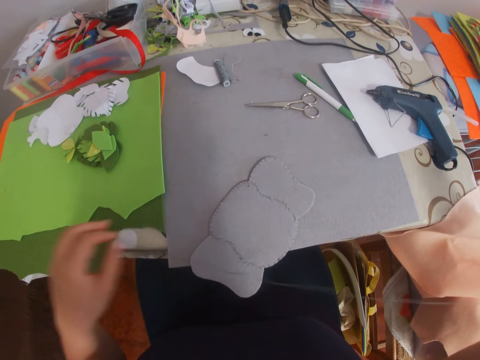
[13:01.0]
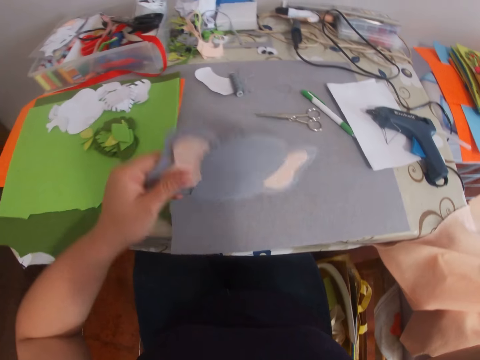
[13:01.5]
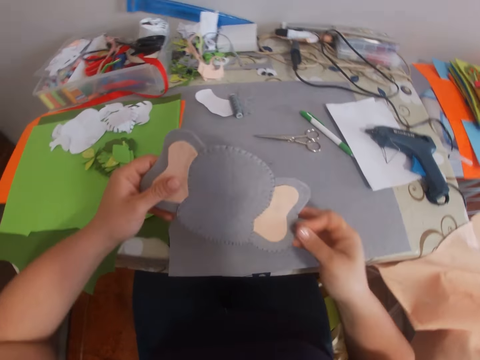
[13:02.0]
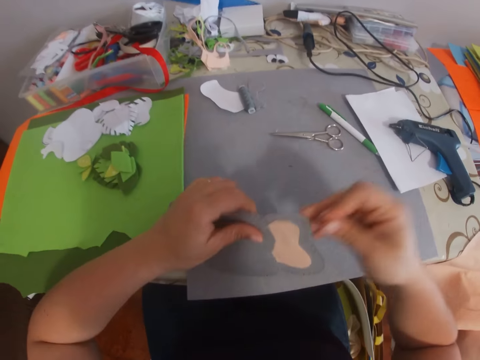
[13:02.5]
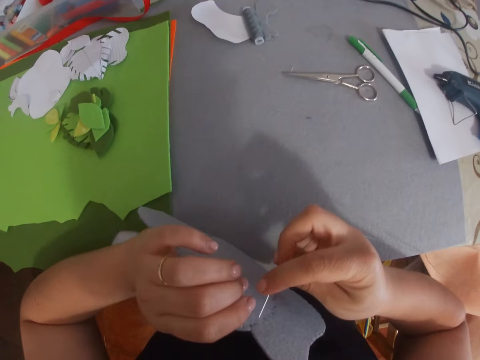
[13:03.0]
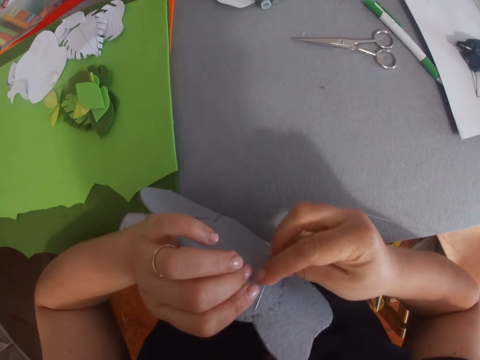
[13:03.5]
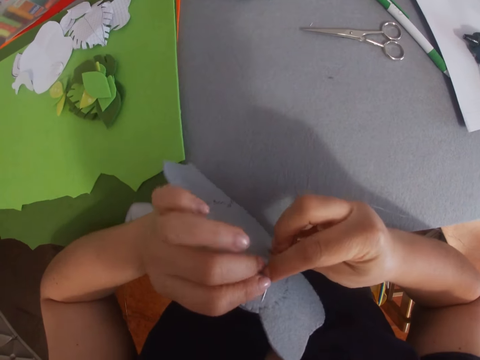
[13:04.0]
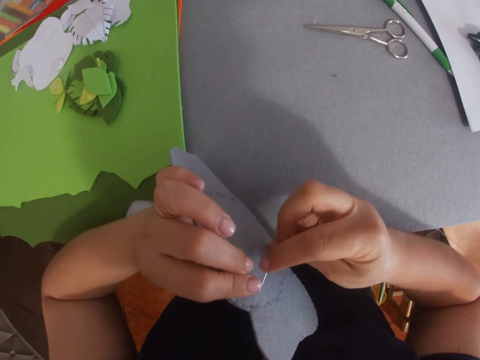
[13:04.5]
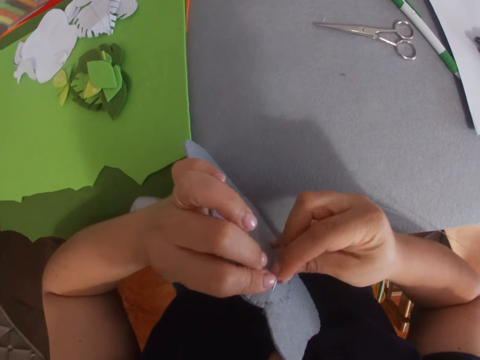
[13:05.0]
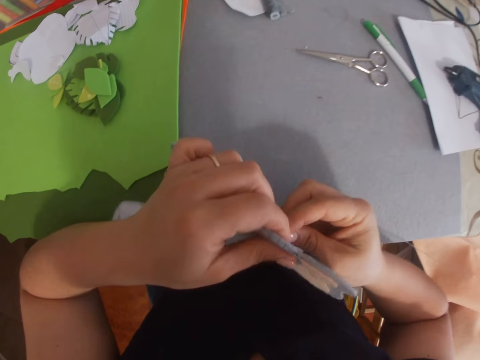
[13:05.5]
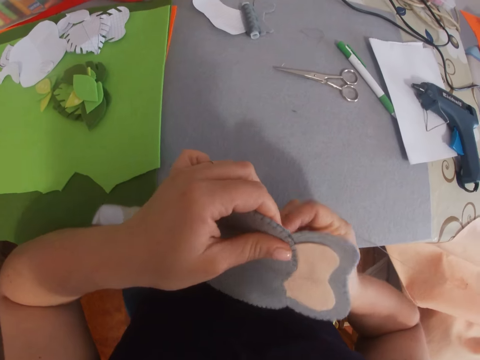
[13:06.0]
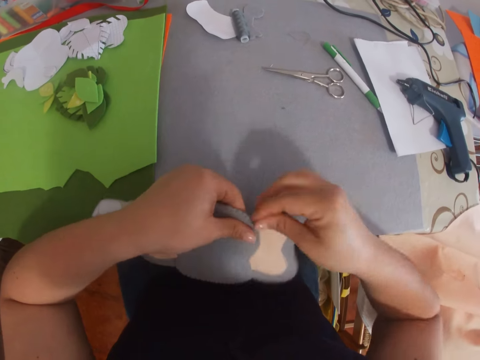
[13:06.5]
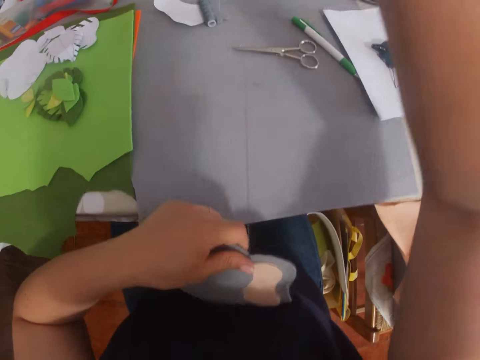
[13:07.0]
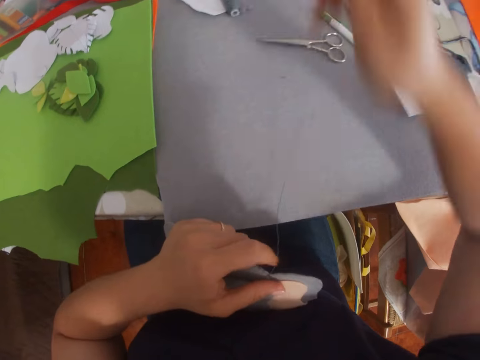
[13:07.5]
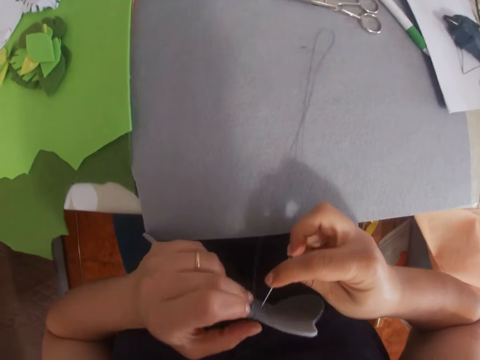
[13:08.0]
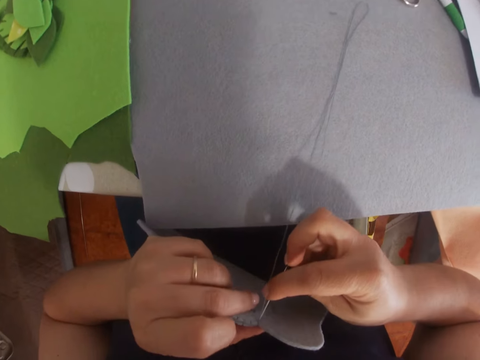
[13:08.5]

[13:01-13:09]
The camera wearer picks up the craft on the table. They sew the craft with the needle and thread.

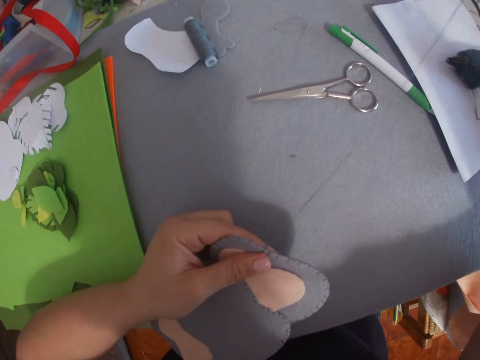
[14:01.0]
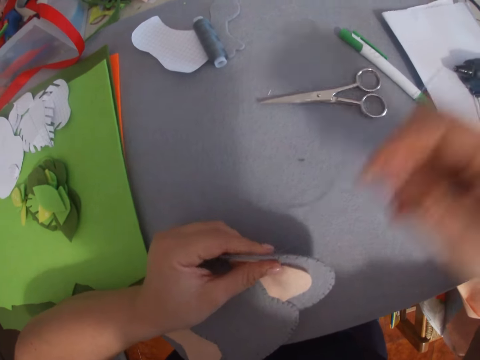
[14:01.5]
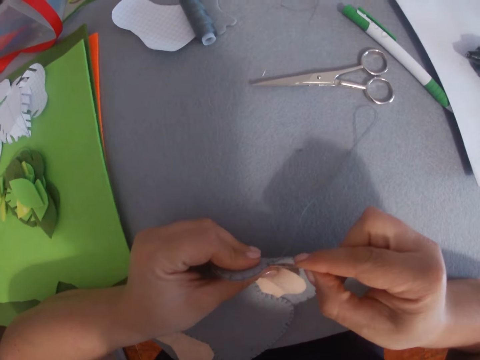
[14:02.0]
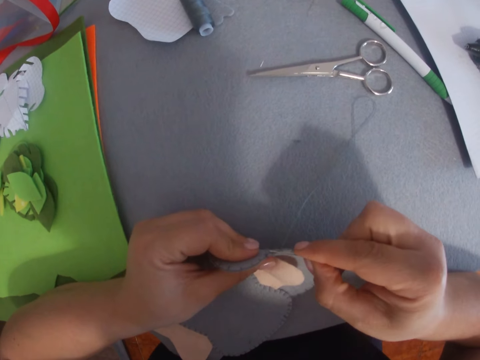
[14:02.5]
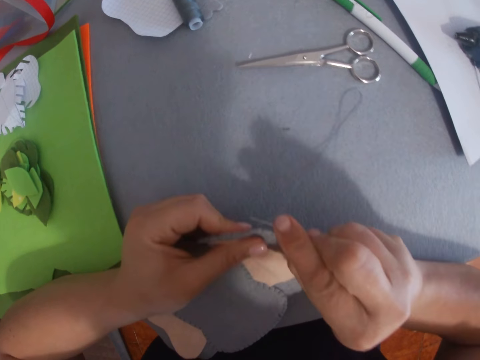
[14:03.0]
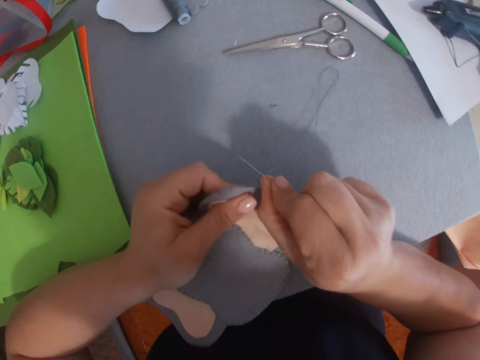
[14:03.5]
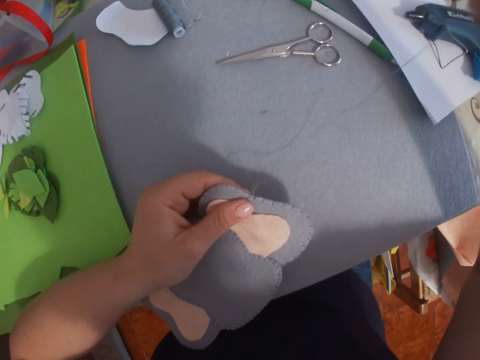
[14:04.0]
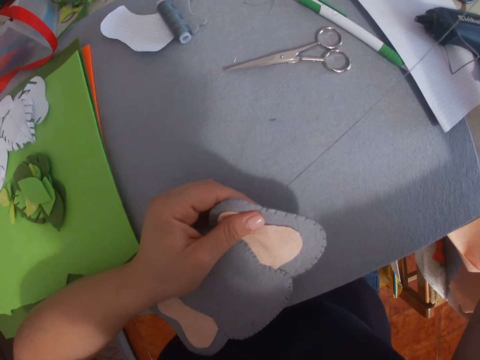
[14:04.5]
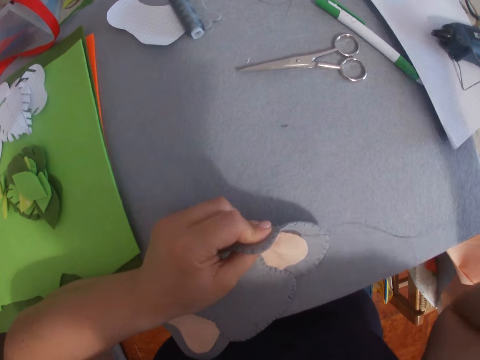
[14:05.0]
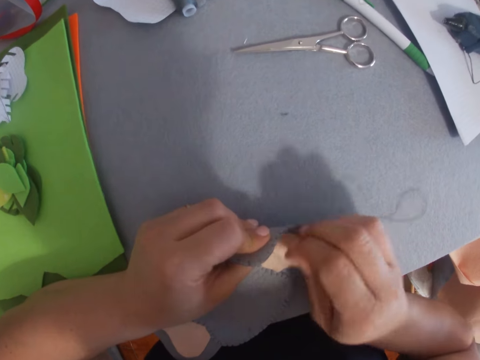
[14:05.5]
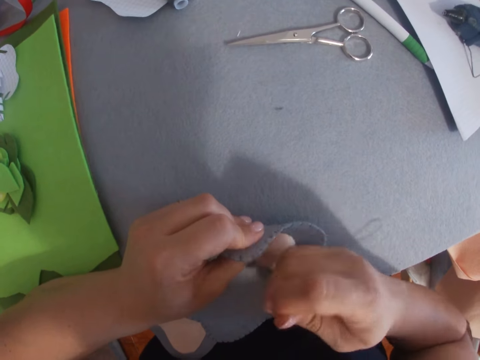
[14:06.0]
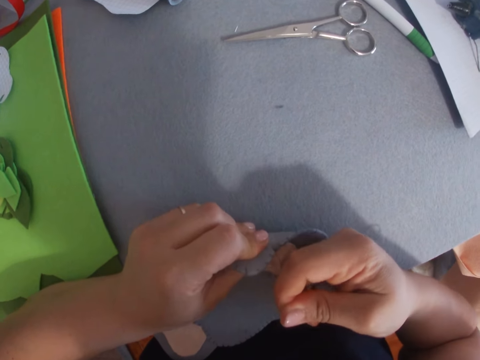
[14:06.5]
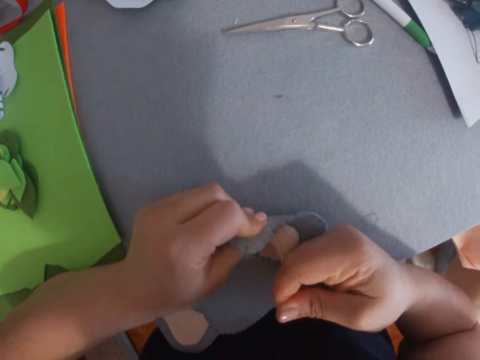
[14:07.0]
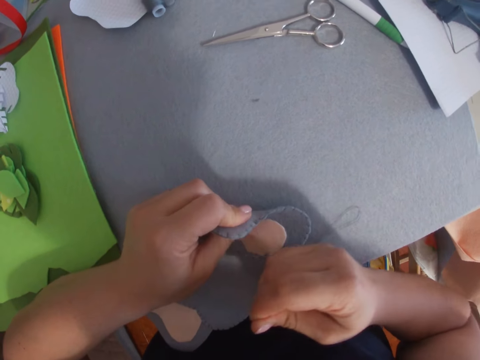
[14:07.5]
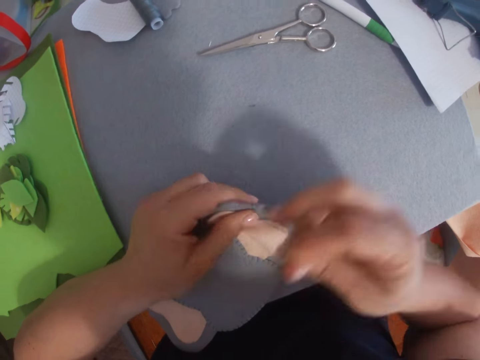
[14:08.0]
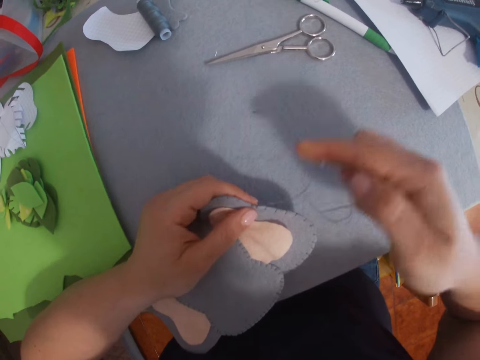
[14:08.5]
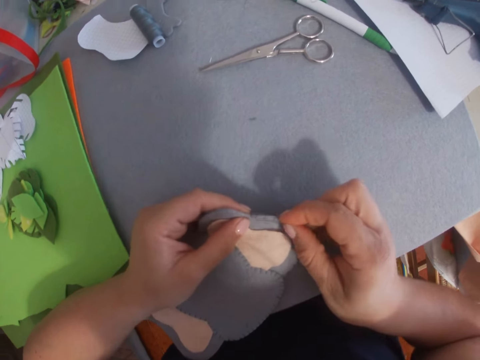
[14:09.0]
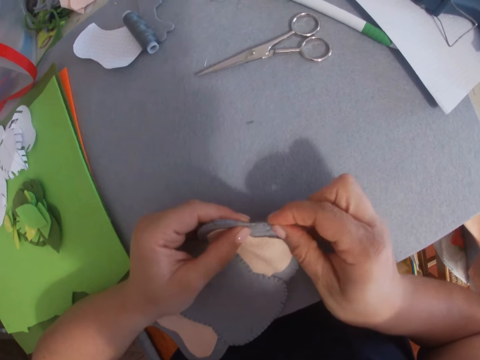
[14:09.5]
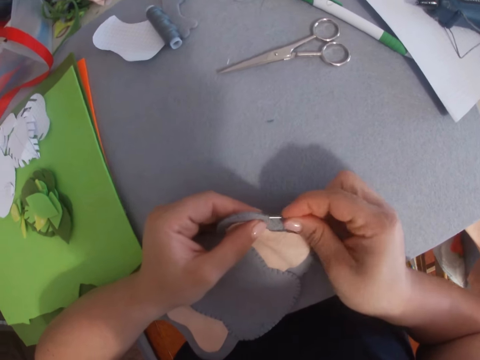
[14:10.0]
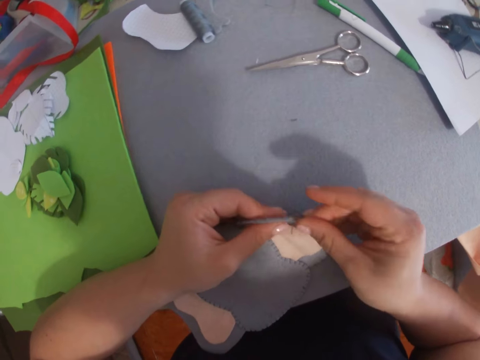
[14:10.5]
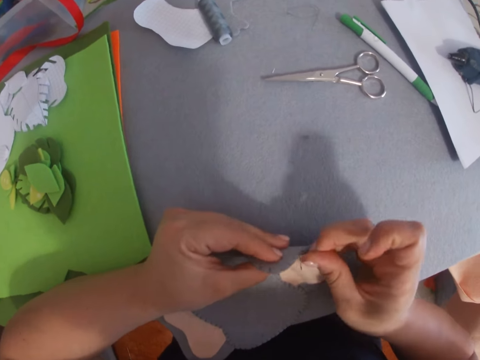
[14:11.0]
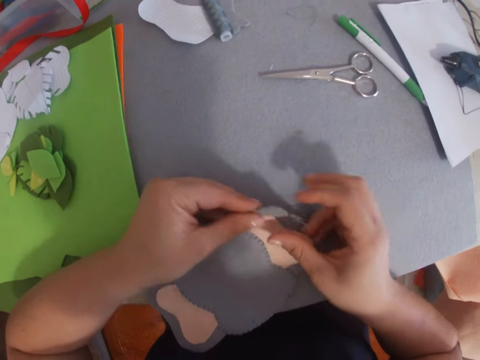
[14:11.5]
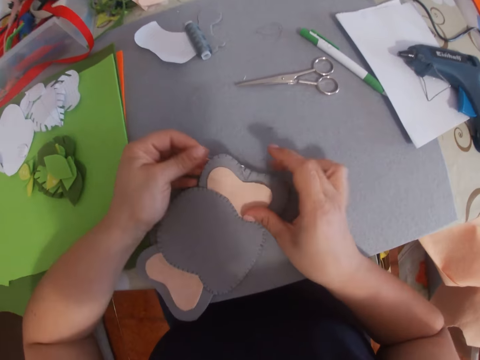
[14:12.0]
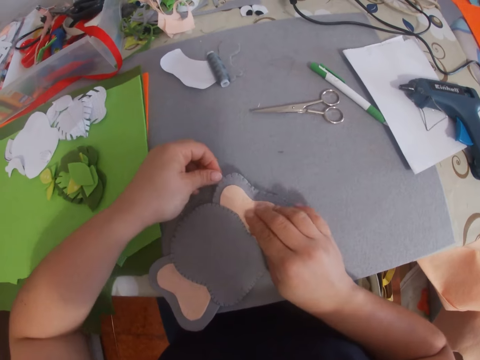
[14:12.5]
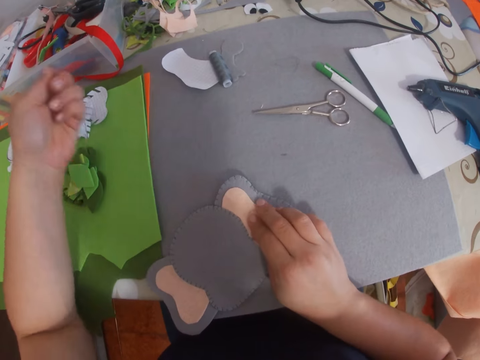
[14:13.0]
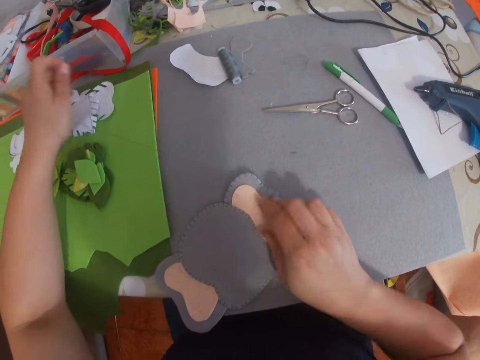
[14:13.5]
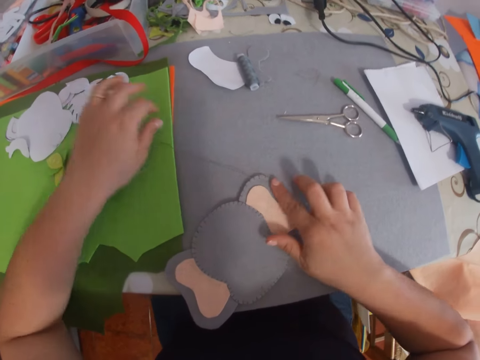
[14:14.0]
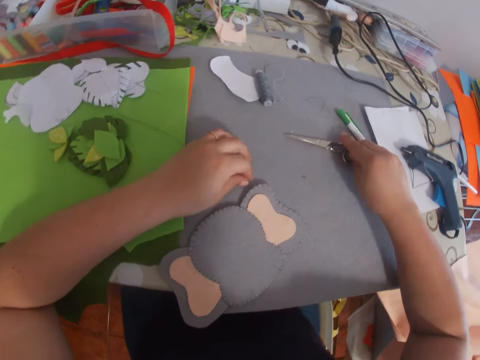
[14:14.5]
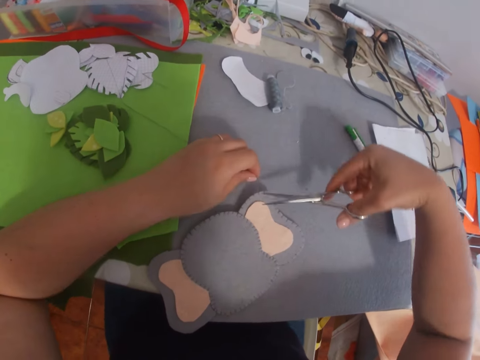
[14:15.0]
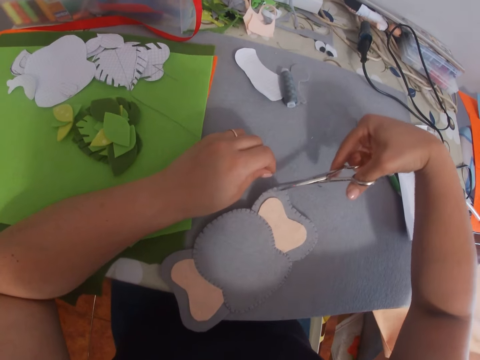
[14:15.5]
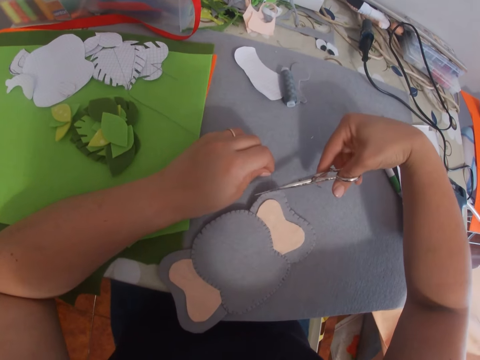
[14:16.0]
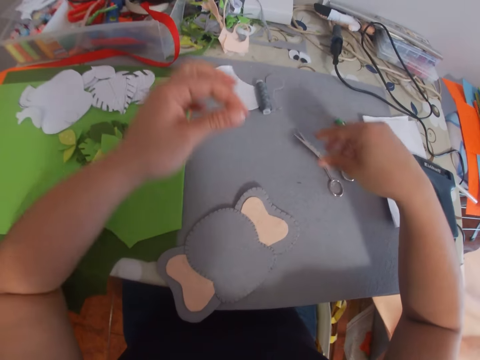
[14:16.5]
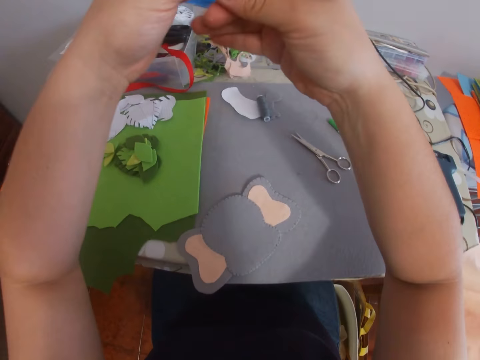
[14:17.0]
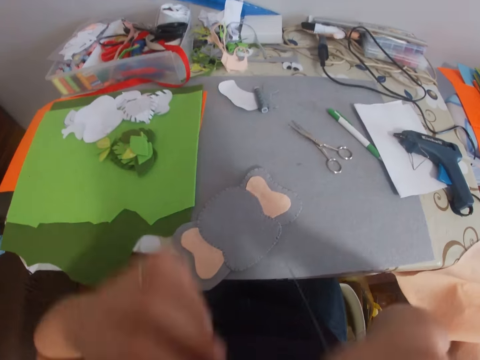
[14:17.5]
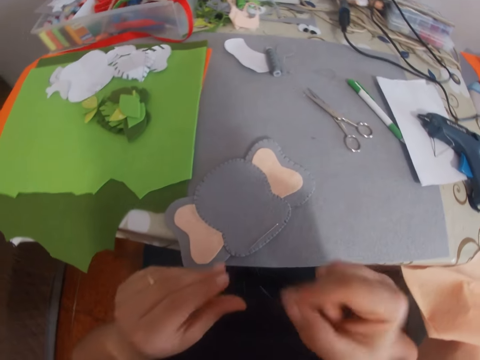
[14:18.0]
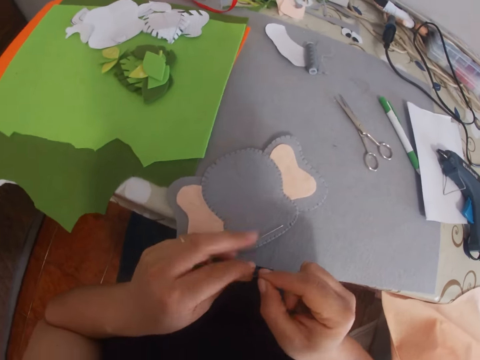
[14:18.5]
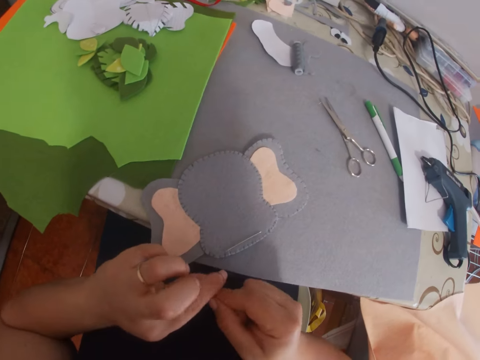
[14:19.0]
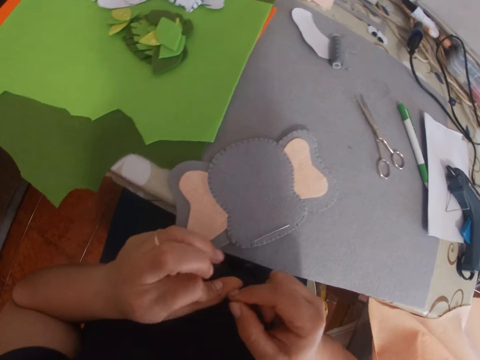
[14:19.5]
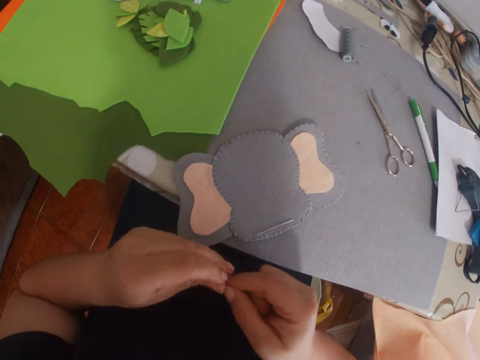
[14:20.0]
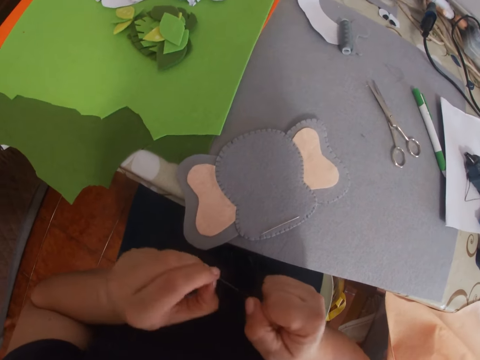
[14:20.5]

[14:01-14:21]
The camera wearer stares at the cloth. They sew the cloth. They hold a sewing thread. They pull the sewing thread. They sew the cloth. They press the cloth on the table. They sew the cloth. They pick up scissors from the table. They cut the thread on the craft with the scissors. They drop the scissors on the table. They inspect the sewing thread. They stare at the table. They tie the thread attached to the needle.
